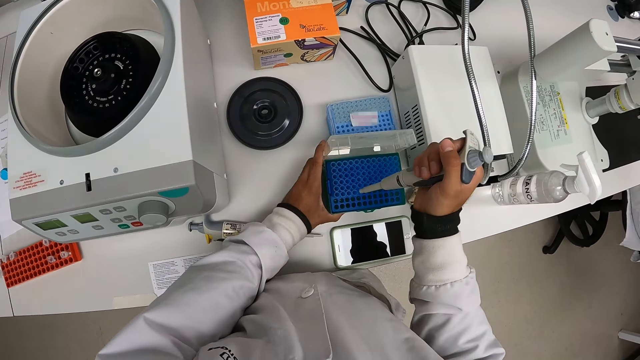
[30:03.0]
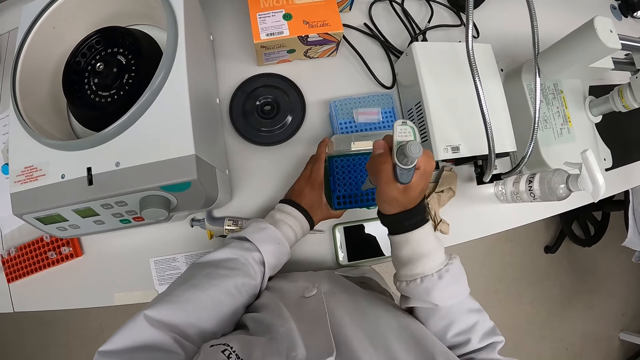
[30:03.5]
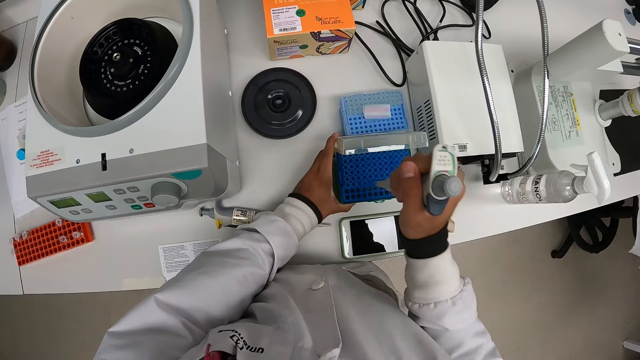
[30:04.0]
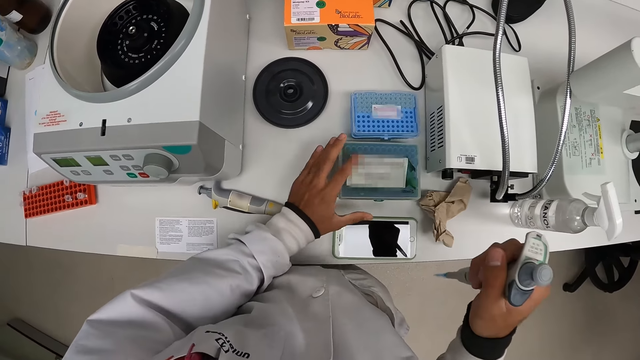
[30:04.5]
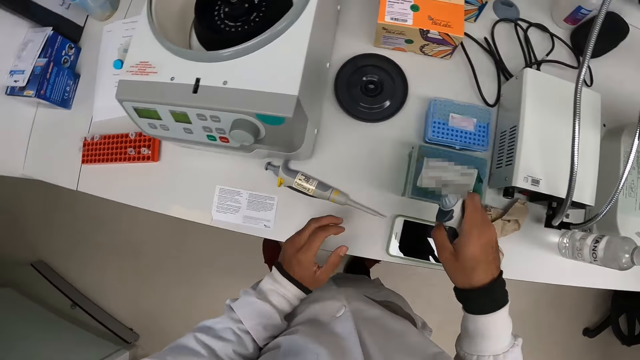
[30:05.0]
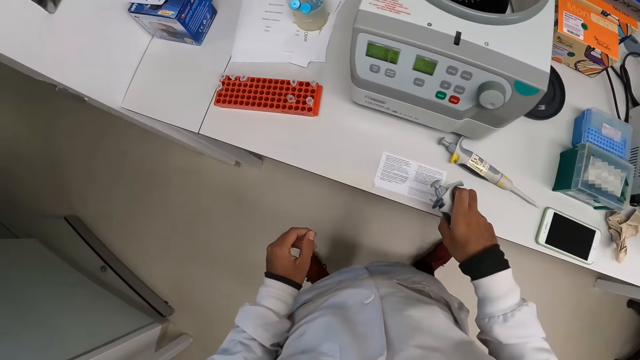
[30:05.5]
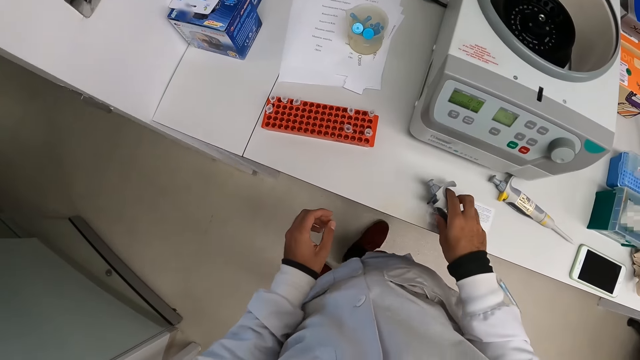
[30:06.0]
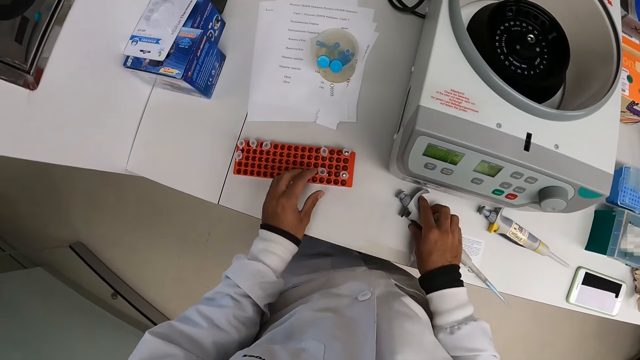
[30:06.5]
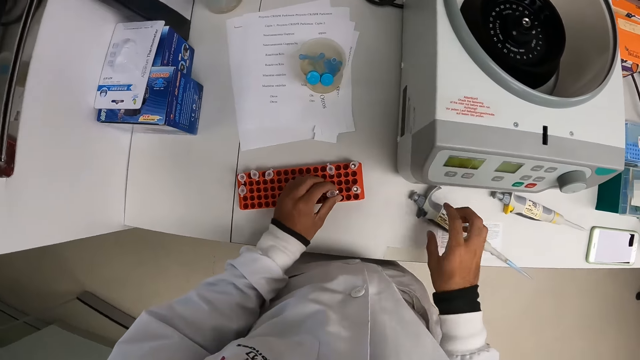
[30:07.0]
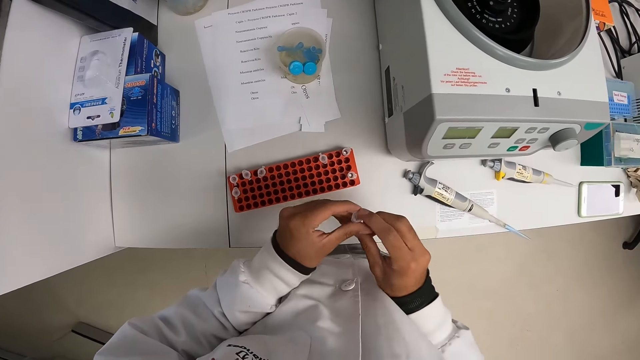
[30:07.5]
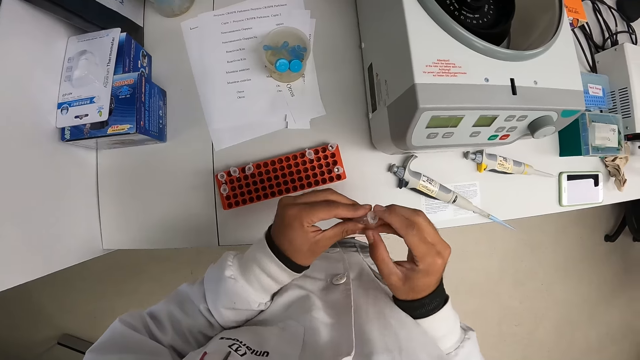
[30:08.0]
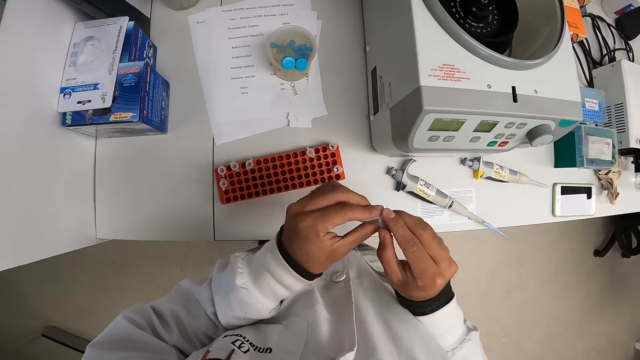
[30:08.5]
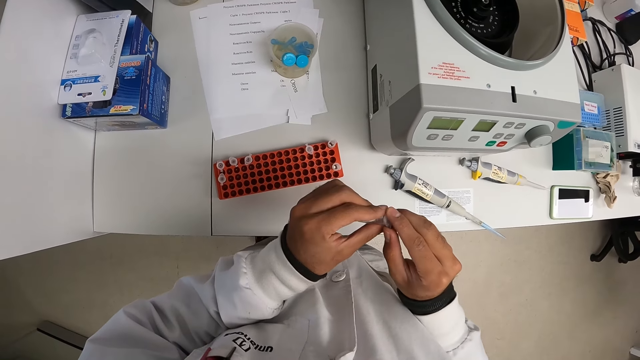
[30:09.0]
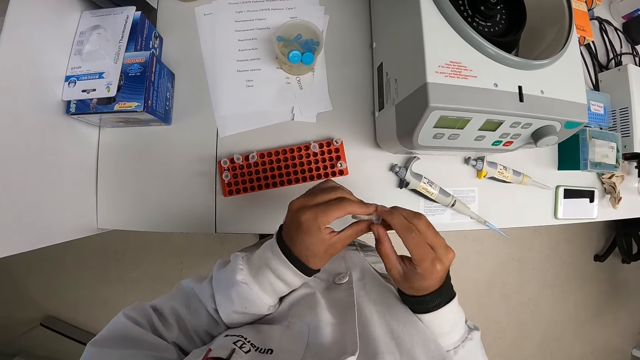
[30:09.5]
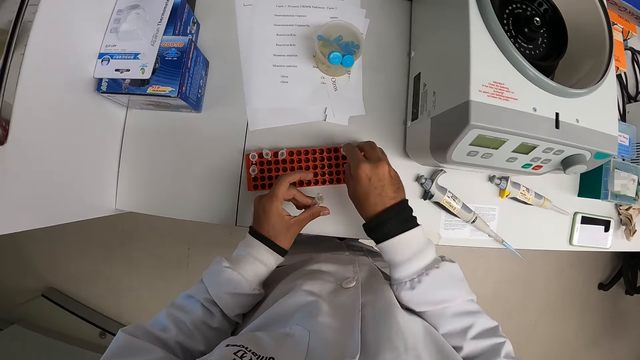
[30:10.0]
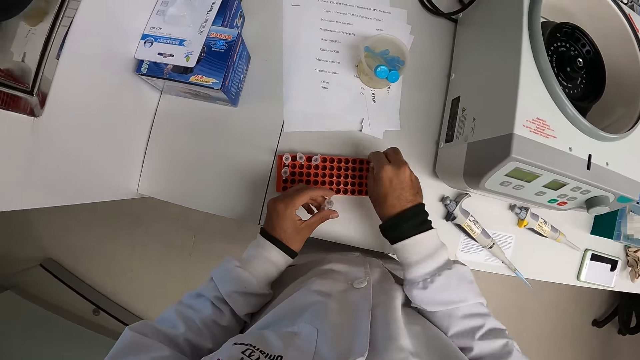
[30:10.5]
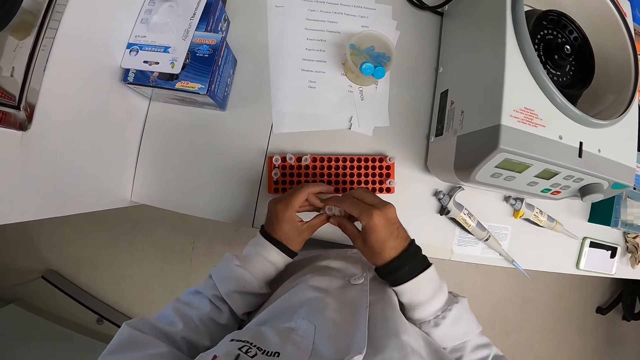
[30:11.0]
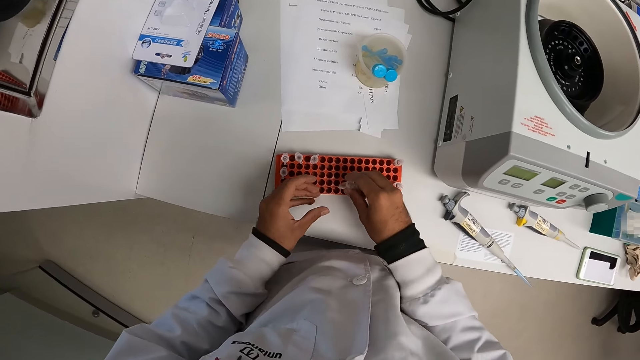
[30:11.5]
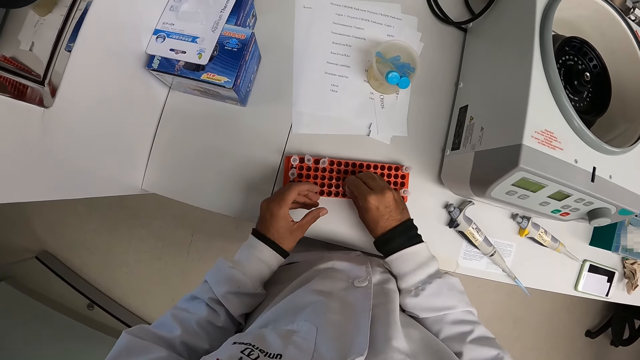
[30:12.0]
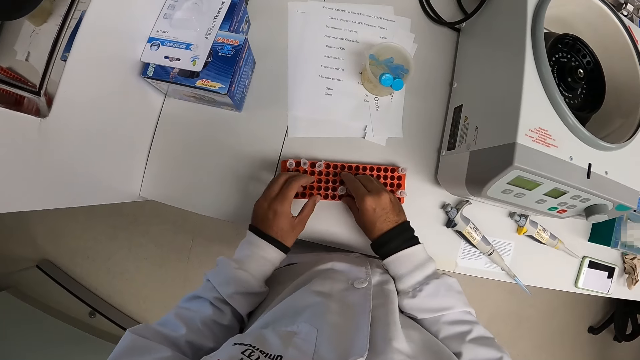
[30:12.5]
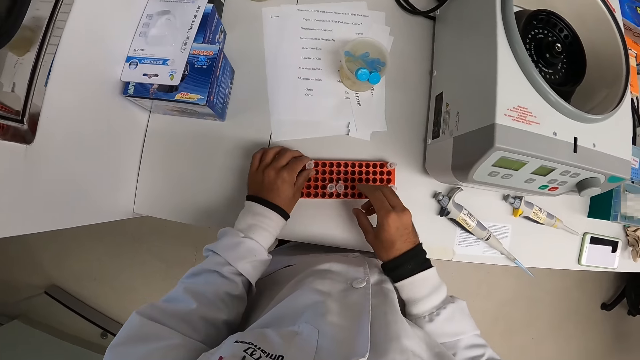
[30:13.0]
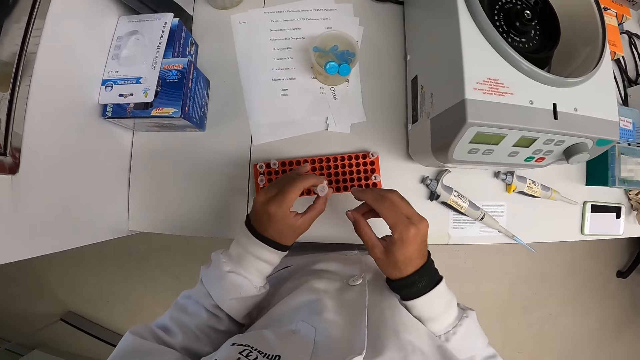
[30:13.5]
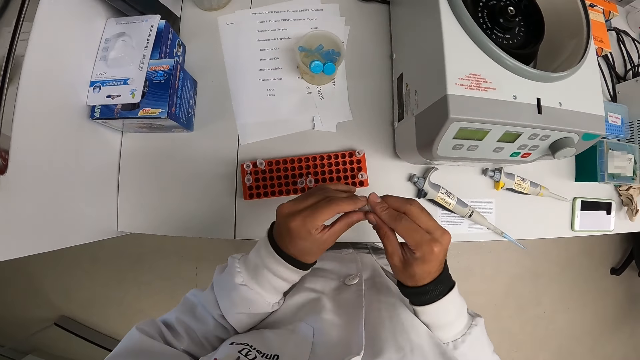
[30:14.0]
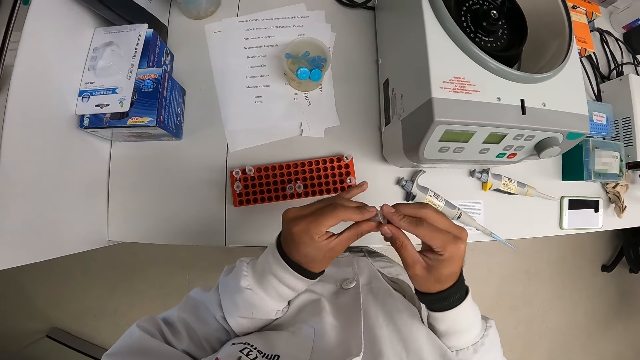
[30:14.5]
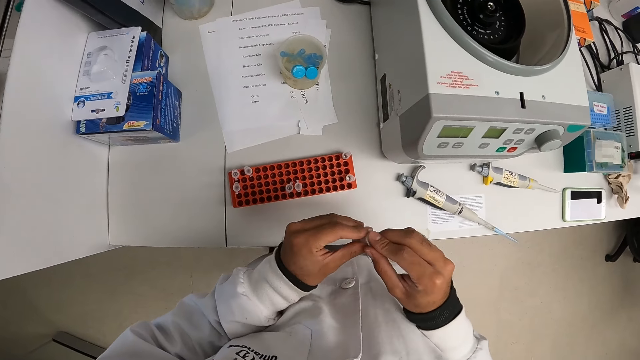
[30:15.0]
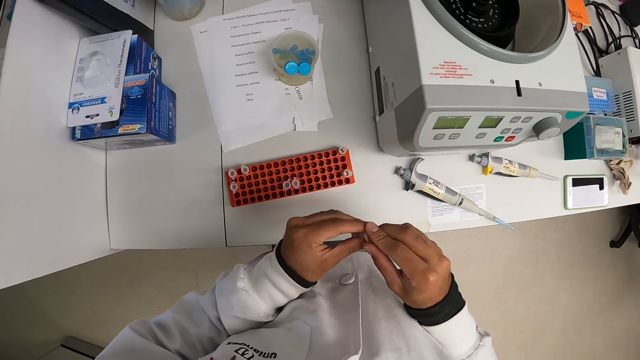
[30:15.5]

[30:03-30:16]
The camera wearer presses the tip of the micropipette inside the pipette box with his right hand. He closes the pipette box with his left hand. He drops the micropipette in his right hand on the laboratory table. He picks a microtube from the microtube rack on the laboratory table with his left hand. He holds the microtube with both hands. He picks a microtube from the microtube rack on the laboratory table with his right hand. He transfers the microtube in his left hand to his right hand. He drops the microtubes in his right hand in the microtube rack. He picks a microtube from the microtube rack on the laboratory table with his left hand. He holds the microtube with both hands.

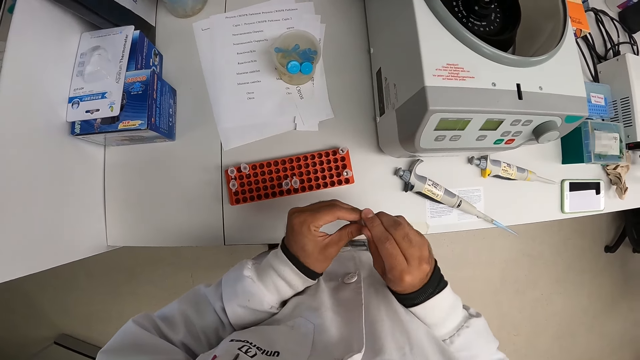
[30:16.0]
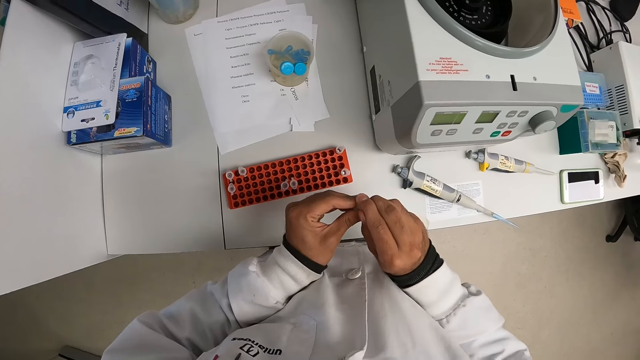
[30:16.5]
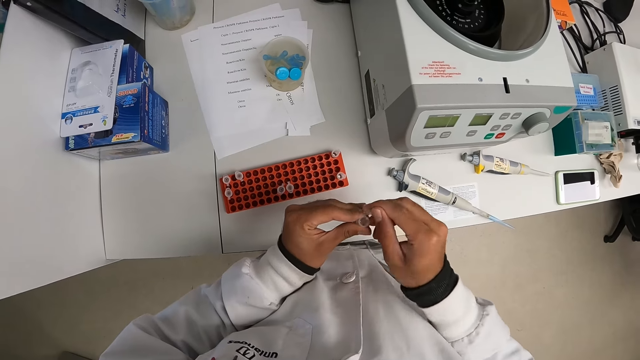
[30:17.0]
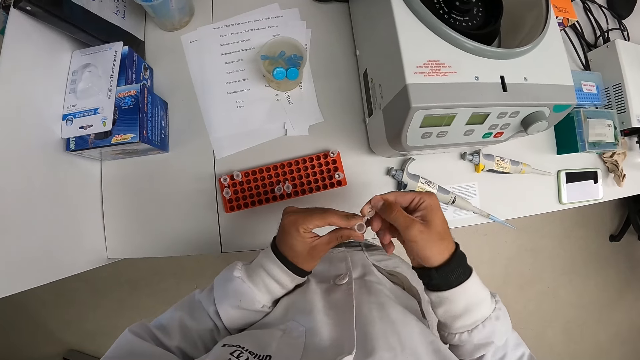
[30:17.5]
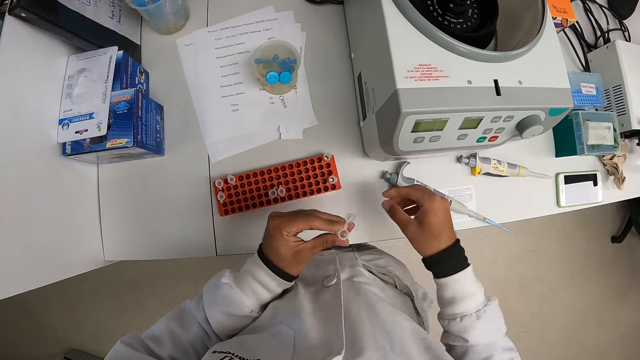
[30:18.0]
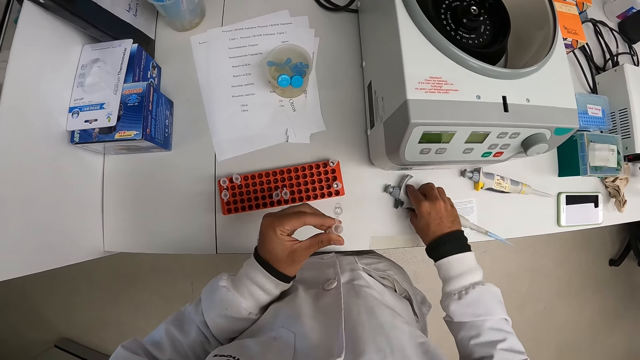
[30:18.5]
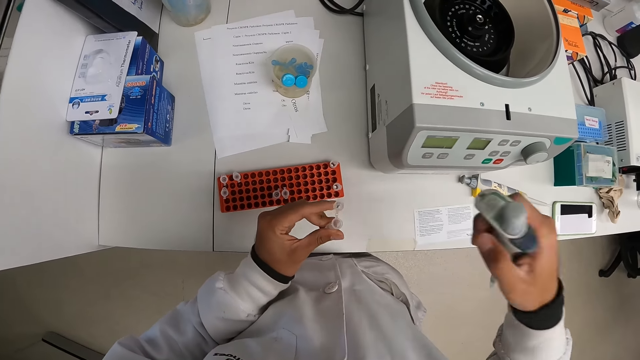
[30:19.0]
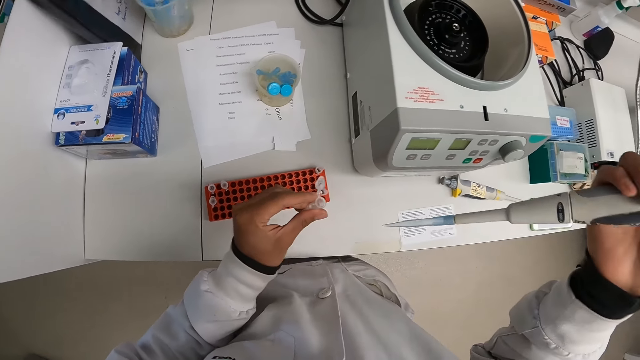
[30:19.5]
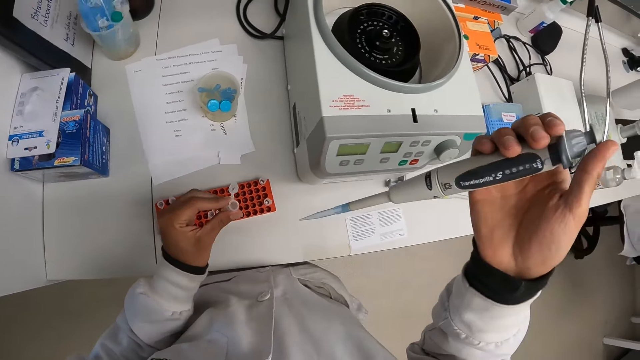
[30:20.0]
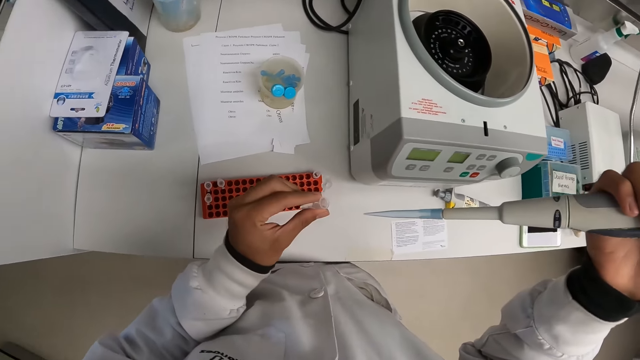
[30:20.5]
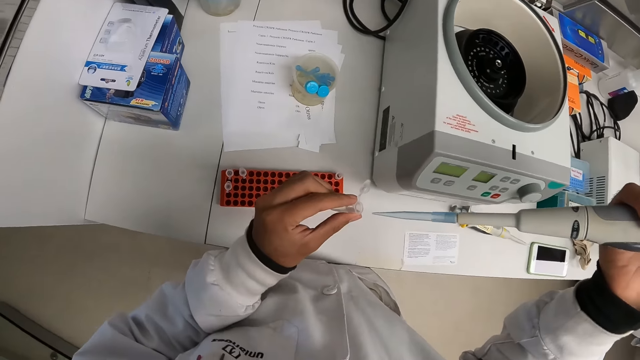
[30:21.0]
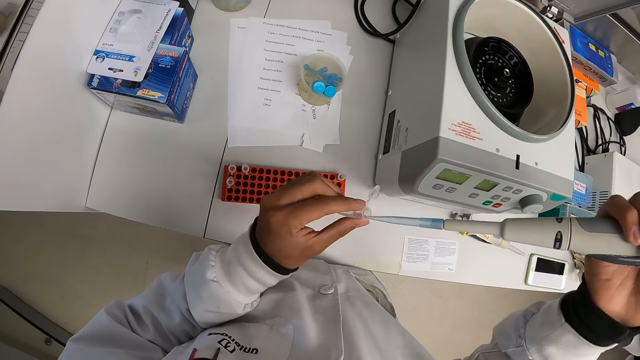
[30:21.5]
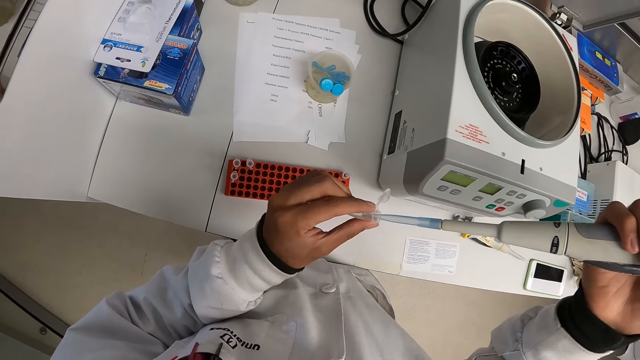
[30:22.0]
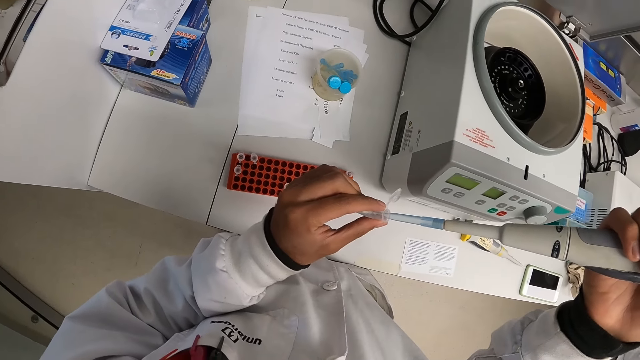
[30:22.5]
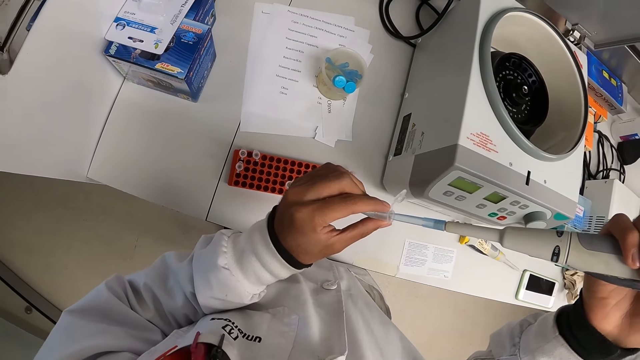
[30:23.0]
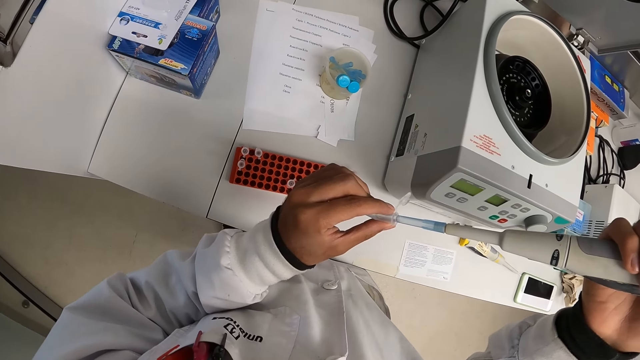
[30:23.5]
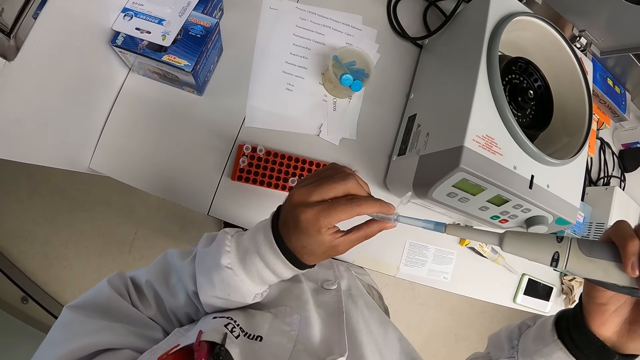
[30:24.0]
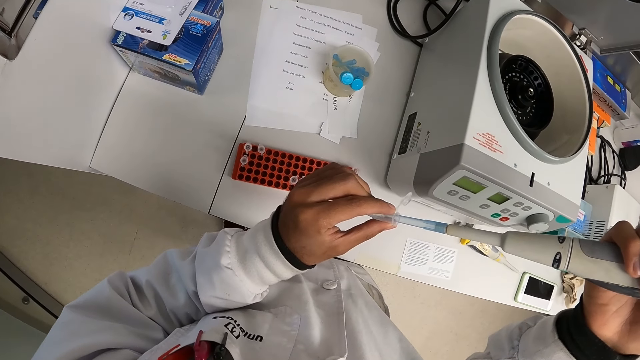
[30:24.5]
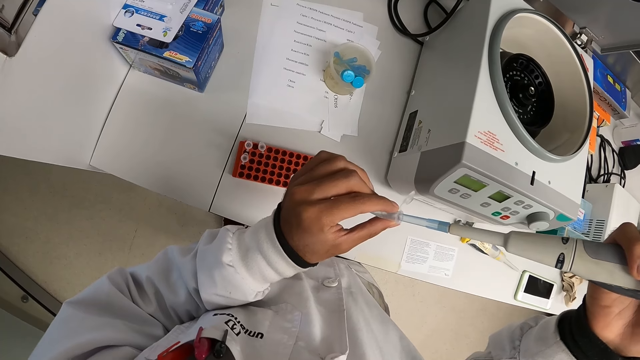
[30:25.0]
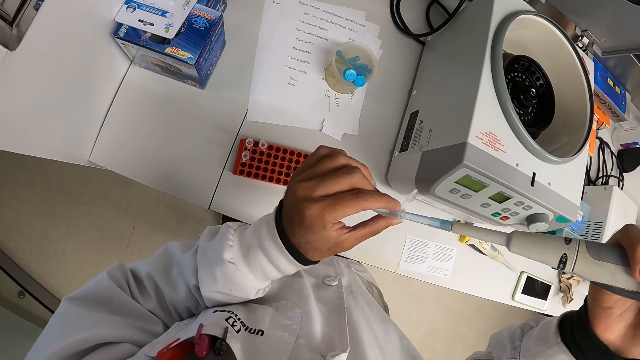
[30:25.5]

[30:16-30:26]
The camera wearer opens the microtube or test tube in his hands with his right hand. He picks up the micropipette or liquid pipette from the laboratory table with his right hand. He picks liquid from the test tube with the liquid pipette. He places the micropipette in his right hand in the microtube in his left hand.
